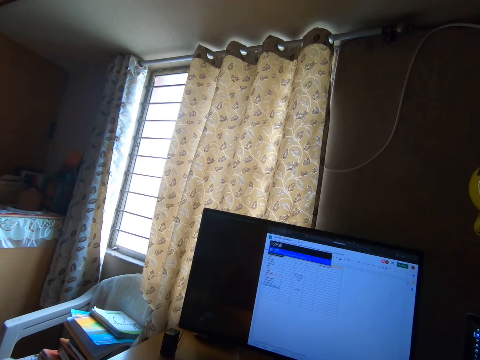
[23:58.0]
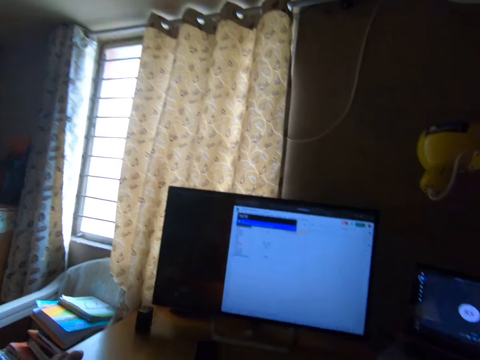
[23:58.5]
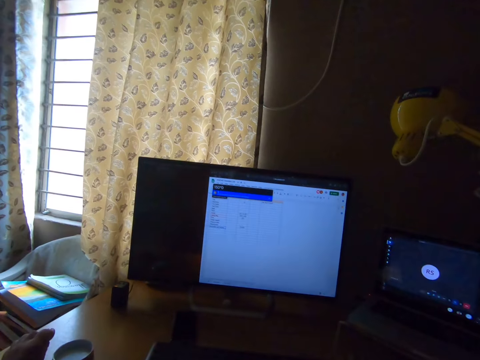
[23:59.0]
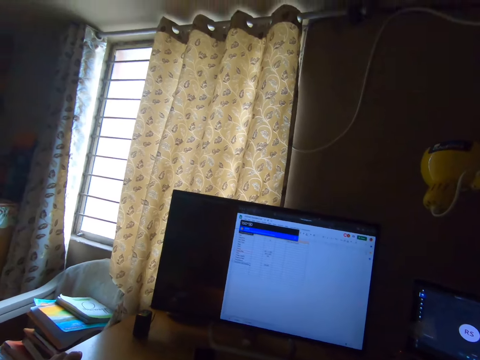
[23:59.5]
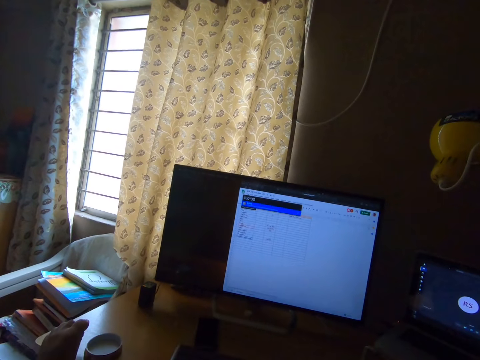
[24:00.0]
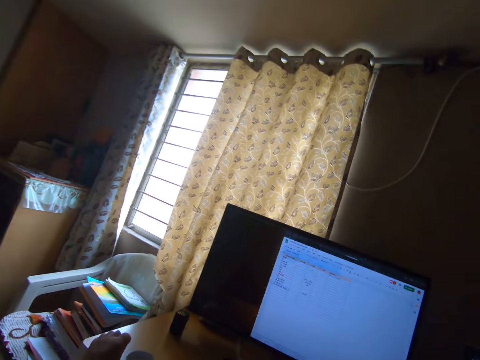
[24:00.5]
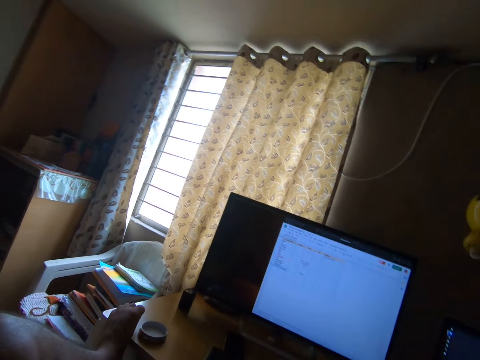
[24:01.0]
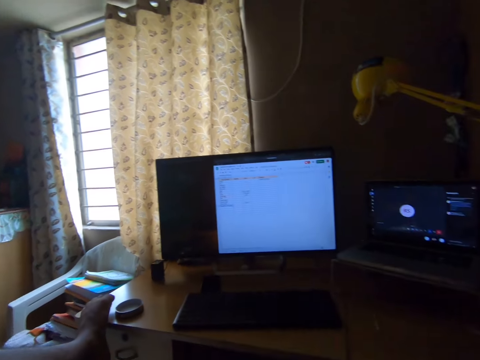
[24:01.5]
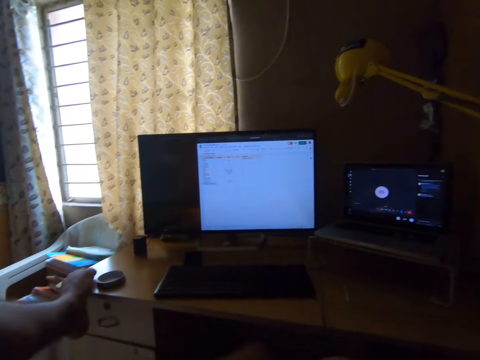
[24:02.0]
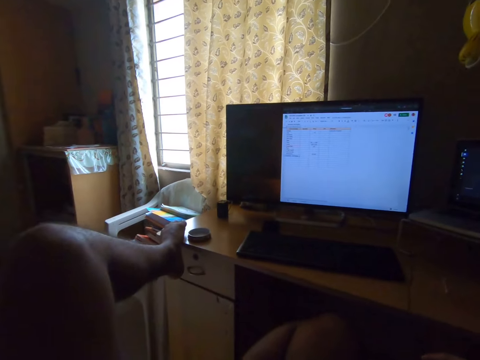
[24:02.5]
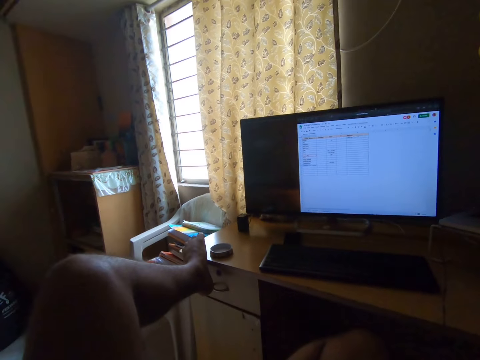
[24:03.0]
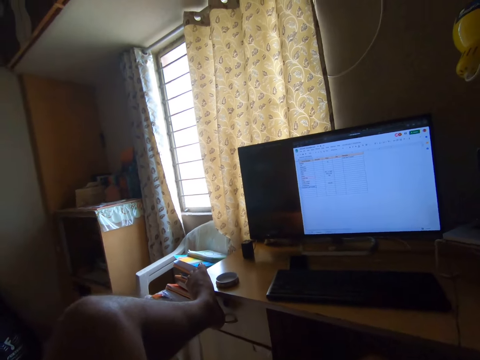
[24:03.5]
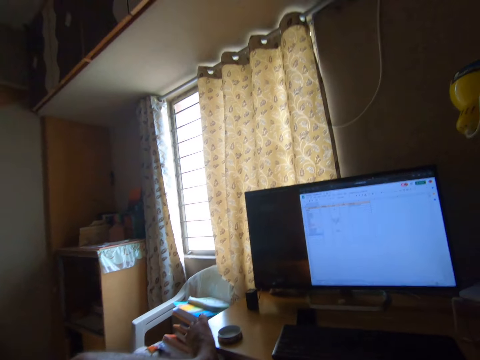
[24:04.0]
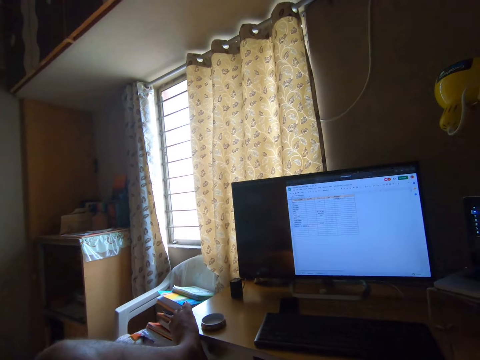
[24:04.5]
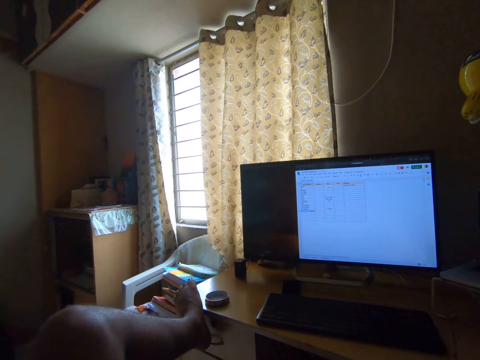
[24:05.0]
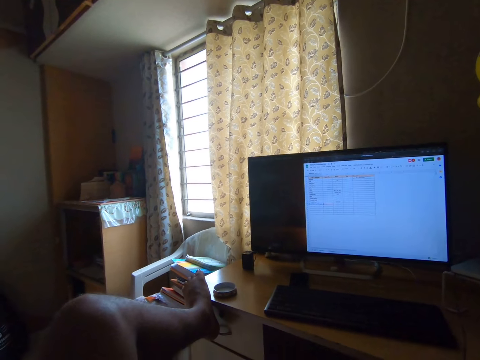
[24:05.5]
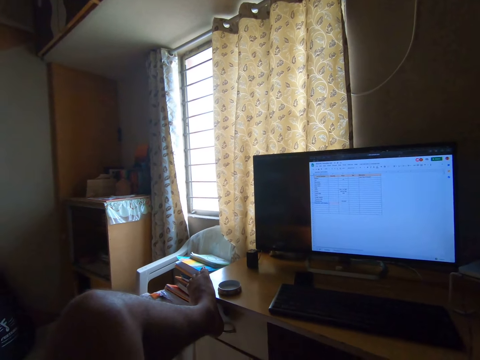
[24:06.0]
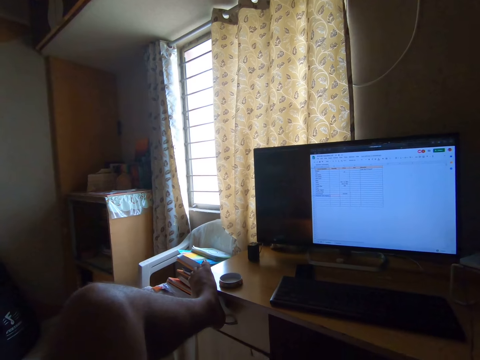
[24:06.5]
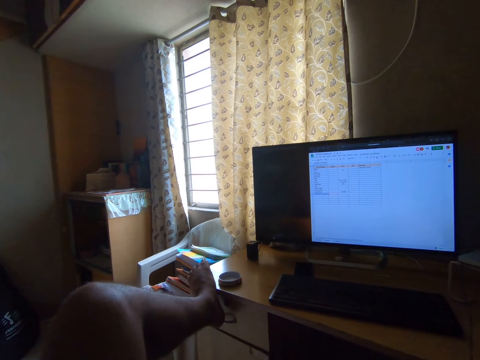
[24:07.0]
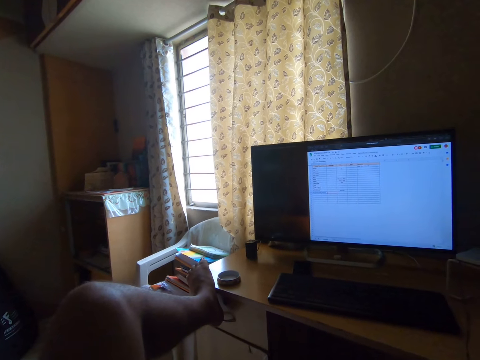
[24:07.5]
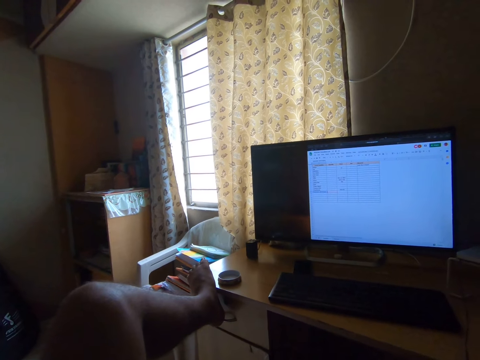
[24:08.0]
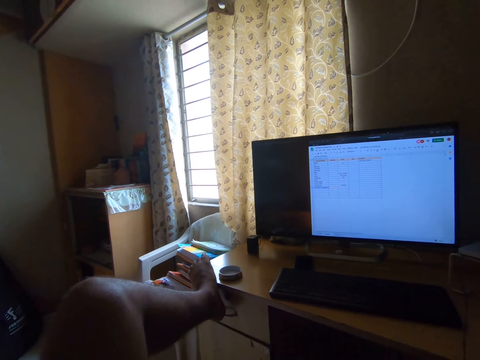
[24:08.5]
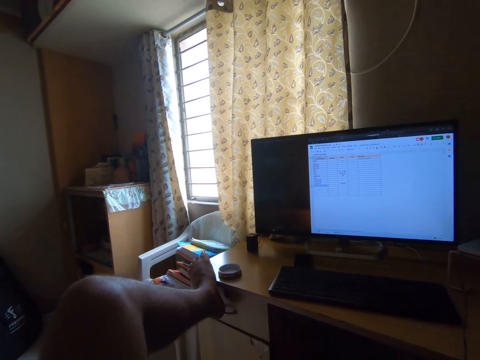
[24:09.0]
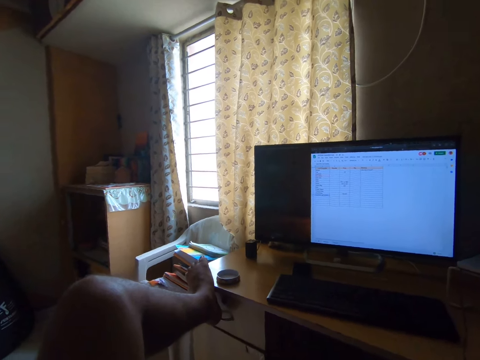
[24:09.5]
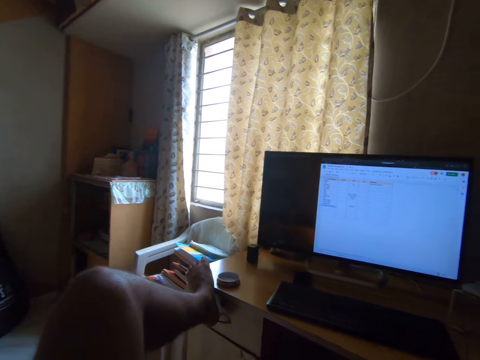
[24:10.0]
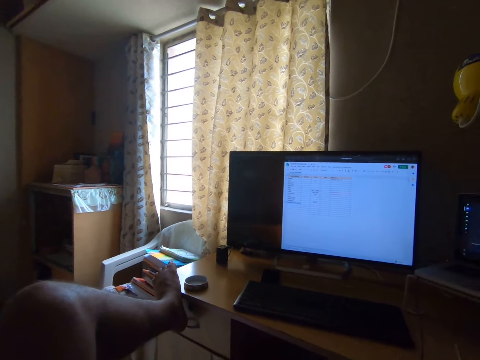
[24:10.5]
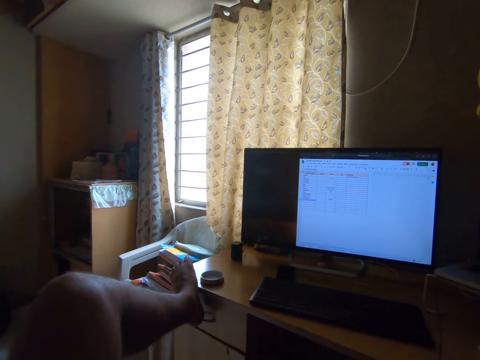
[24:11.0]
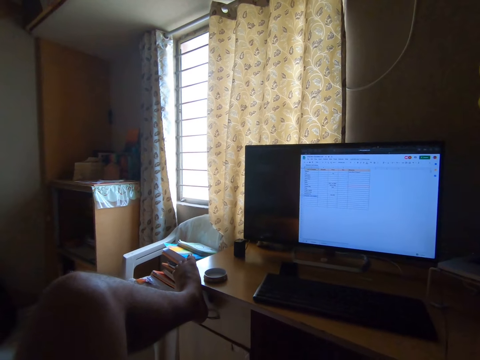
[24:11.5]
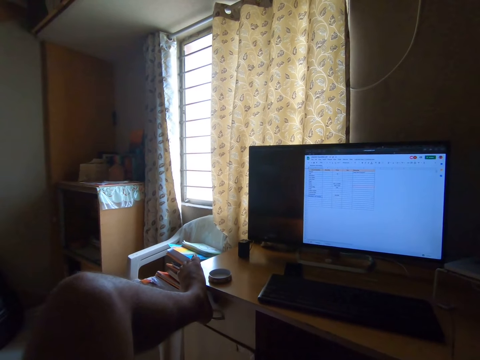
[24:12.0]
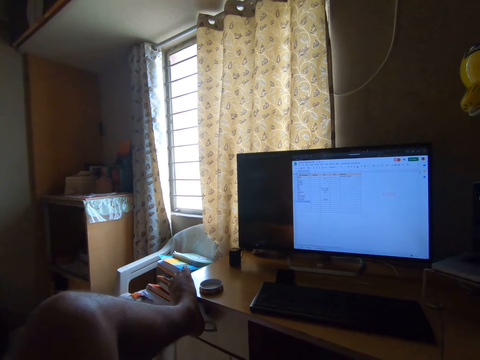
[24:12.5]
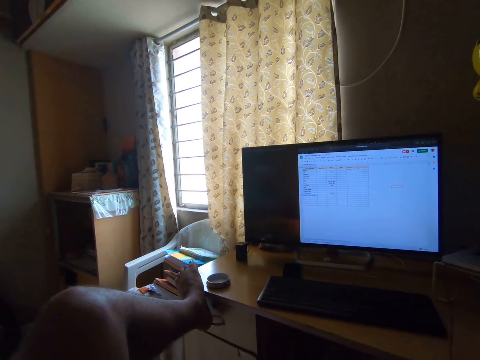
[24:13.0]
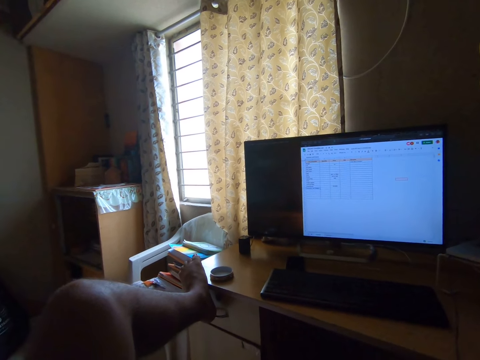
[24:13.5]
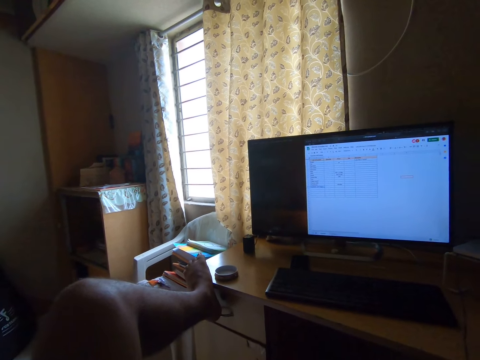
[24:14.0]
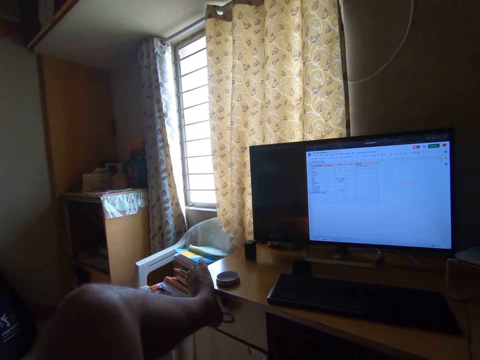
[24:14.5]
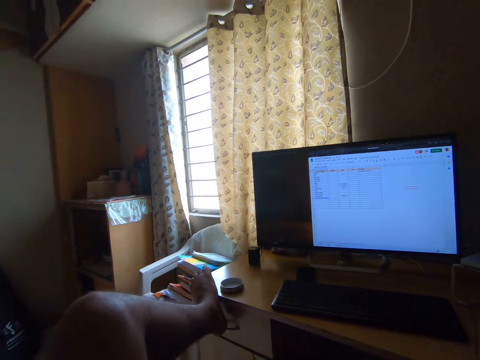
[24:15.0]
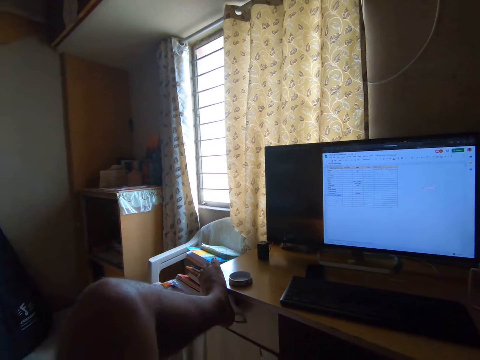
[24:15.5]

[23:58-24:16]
The camera wearer moves the head down. They stare at the television. They turn the head left. They turn the head right. They move the head down. They move the head down again. They stare at the television. They turn the head right. They stare at the television.

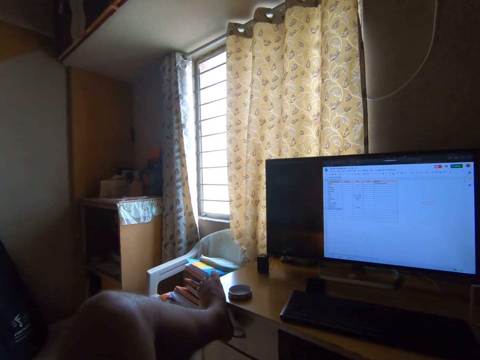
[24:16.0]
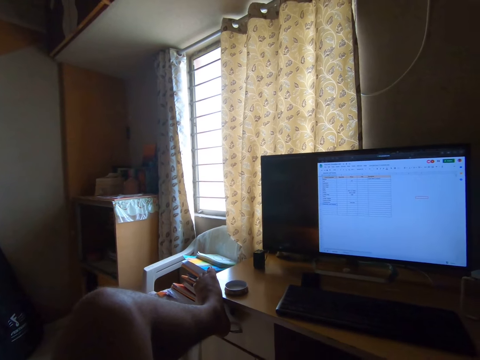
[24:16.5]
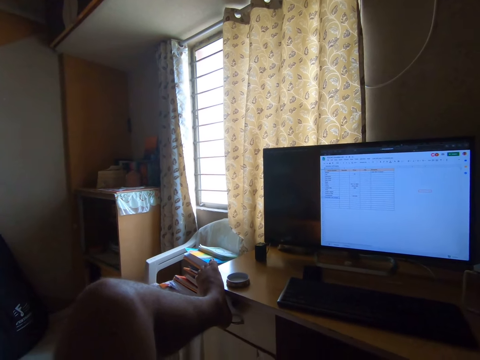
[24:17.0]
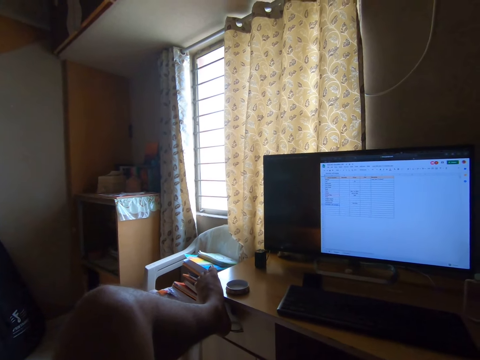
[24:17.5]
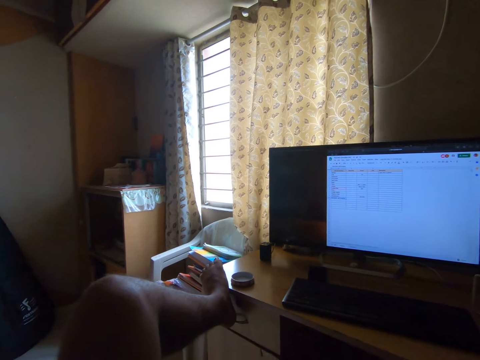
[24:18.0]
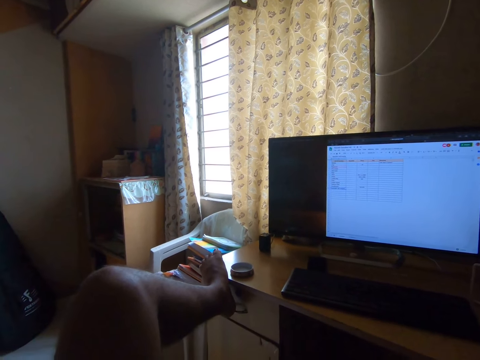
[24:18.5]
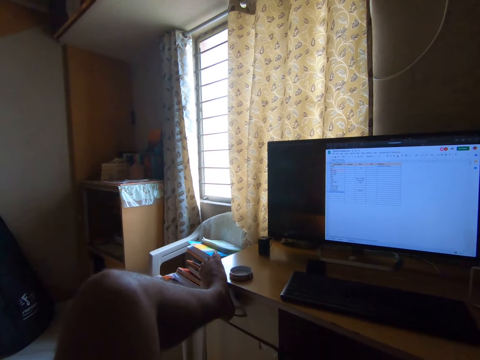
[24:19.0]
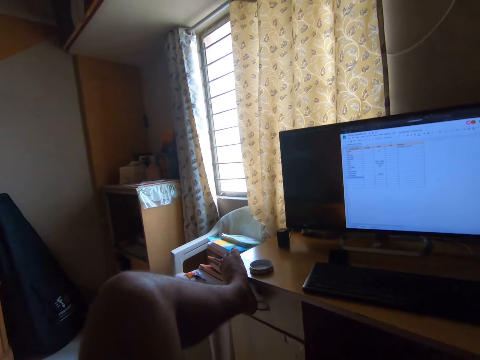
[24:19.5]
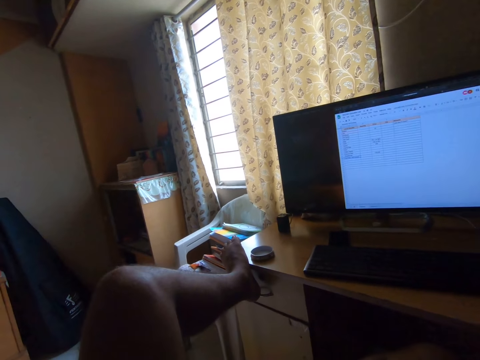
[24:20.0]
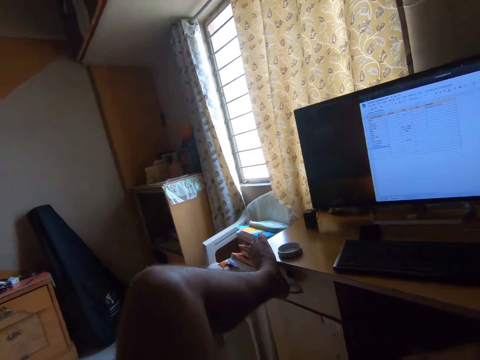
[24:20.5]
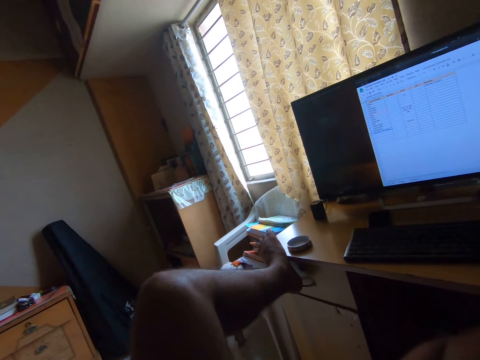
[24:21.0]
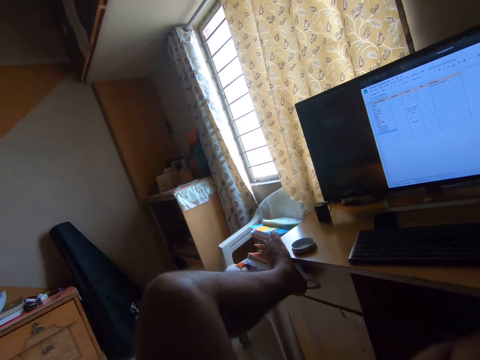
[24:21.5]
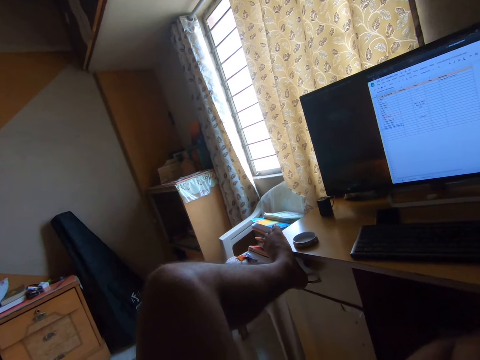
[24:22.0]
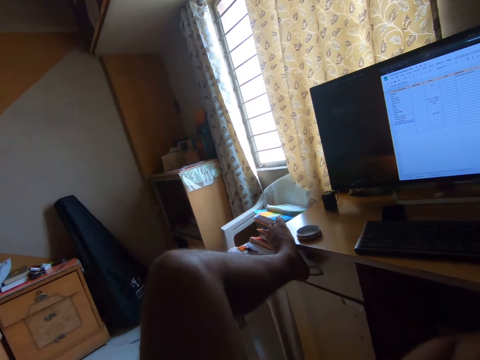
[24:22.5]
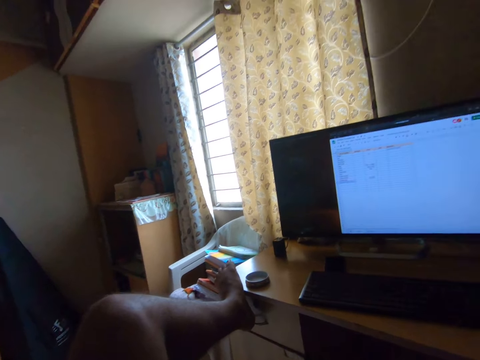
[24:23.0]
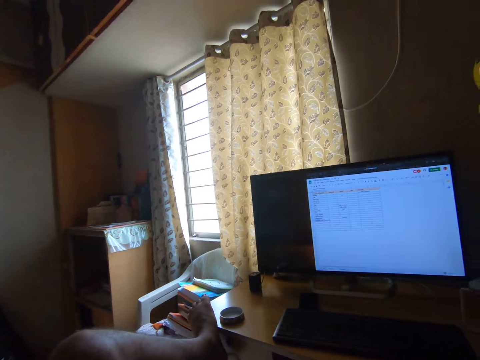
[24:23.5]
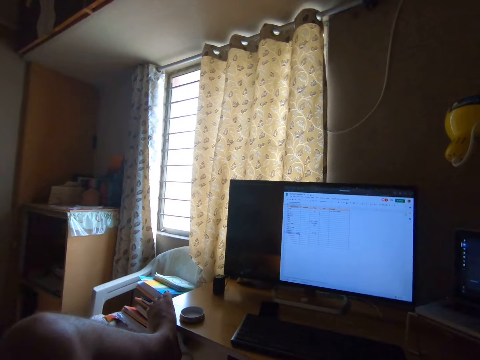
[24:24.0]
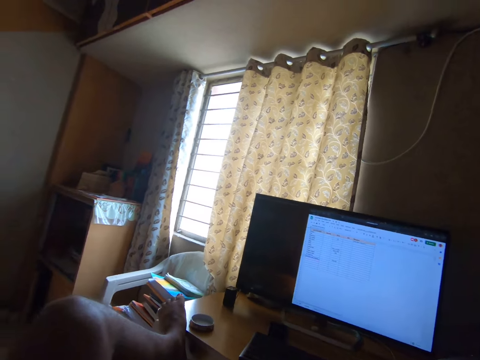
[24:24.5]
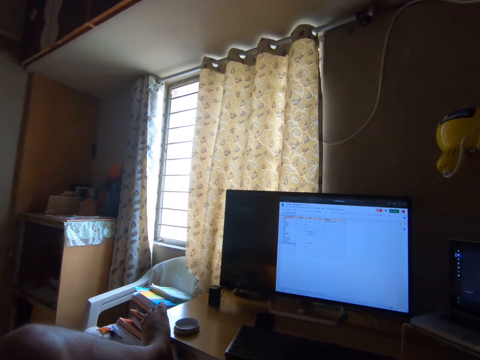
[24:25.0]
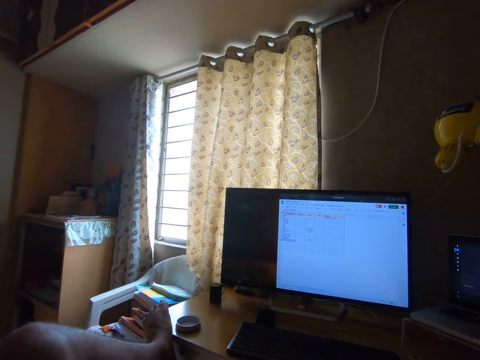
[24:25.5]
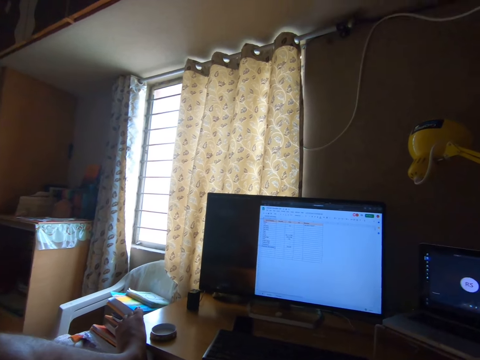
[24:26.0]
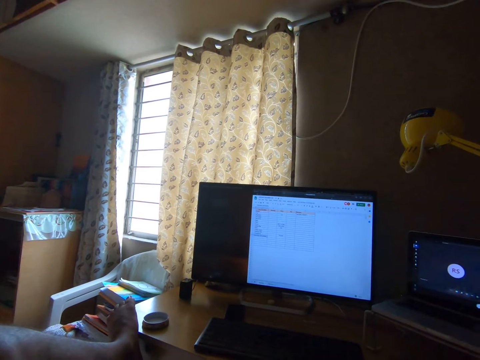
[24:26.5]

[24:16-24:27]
The camera wearer turns the head left. They stare at the television. They turn the head right. They stare at the television.
